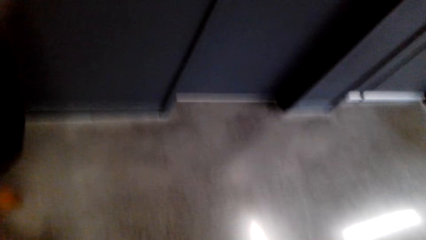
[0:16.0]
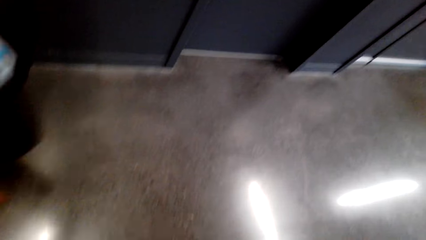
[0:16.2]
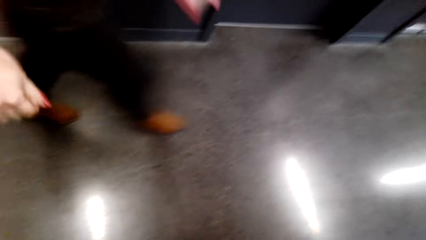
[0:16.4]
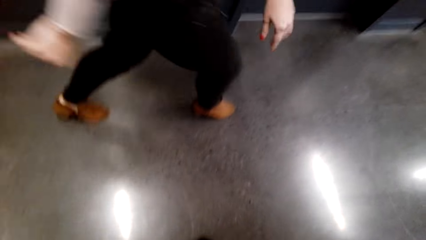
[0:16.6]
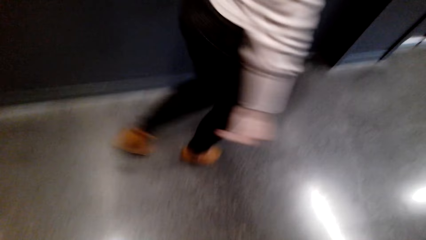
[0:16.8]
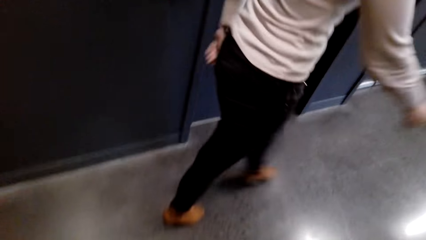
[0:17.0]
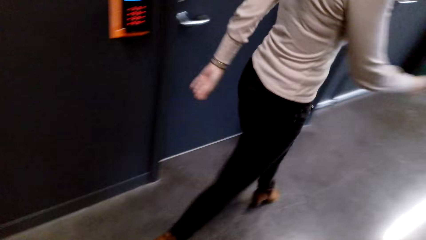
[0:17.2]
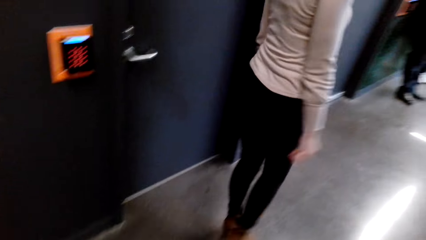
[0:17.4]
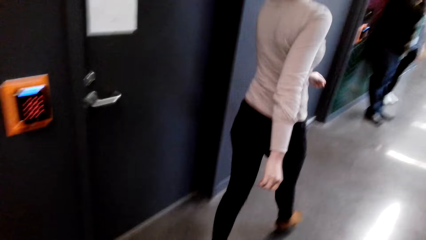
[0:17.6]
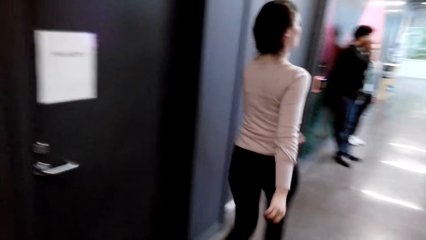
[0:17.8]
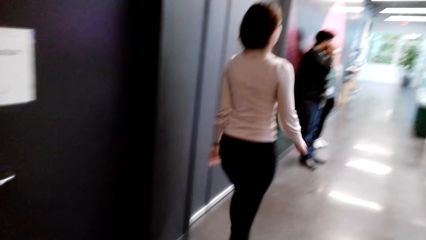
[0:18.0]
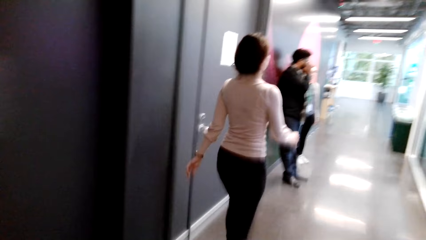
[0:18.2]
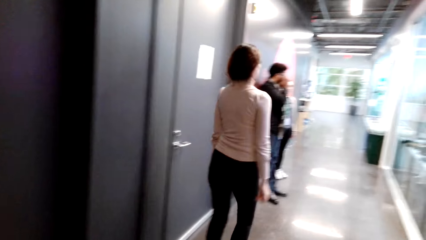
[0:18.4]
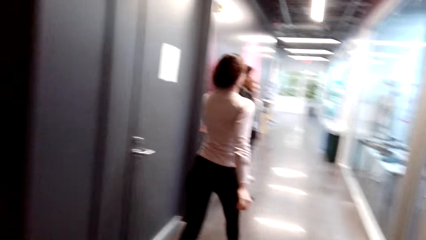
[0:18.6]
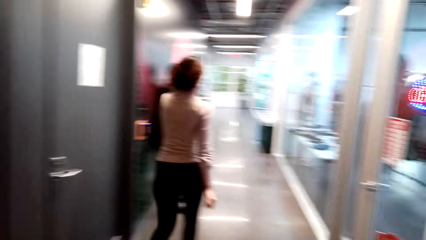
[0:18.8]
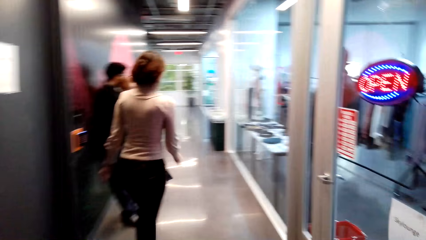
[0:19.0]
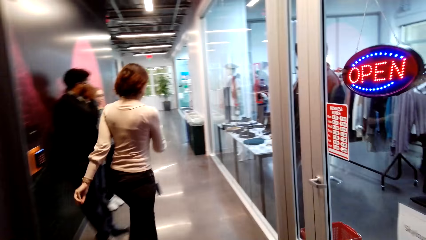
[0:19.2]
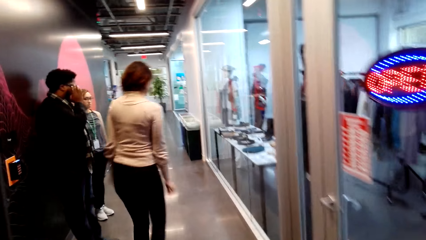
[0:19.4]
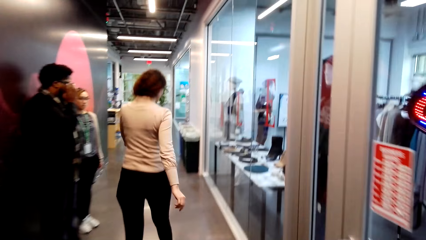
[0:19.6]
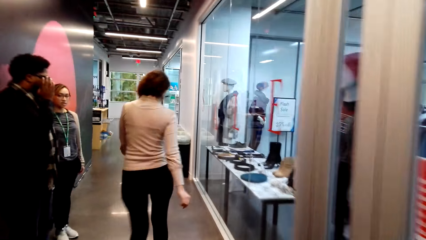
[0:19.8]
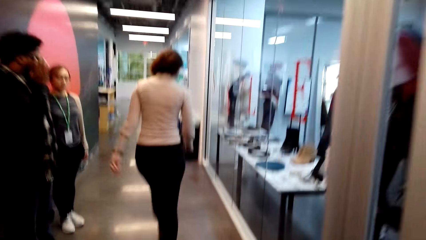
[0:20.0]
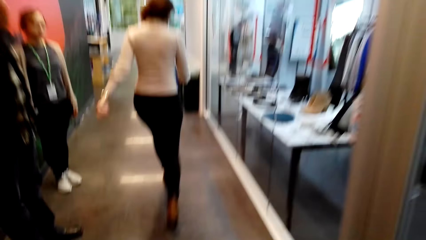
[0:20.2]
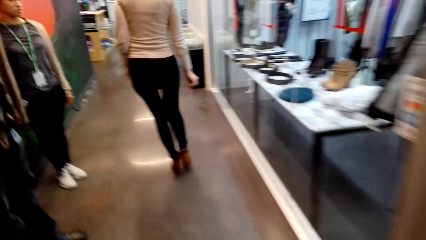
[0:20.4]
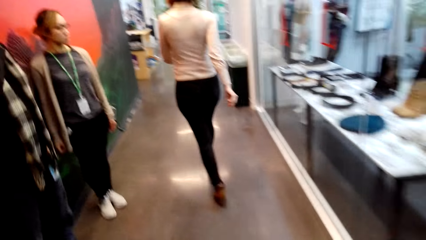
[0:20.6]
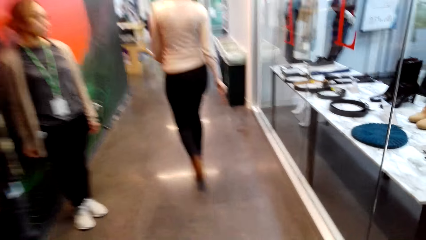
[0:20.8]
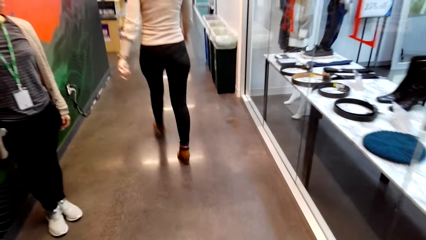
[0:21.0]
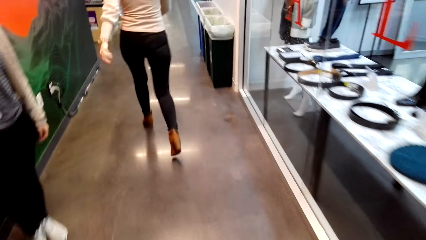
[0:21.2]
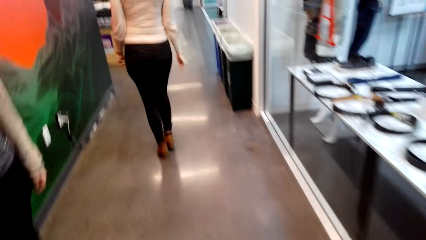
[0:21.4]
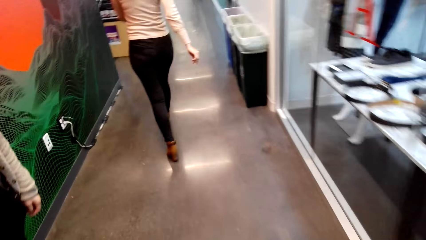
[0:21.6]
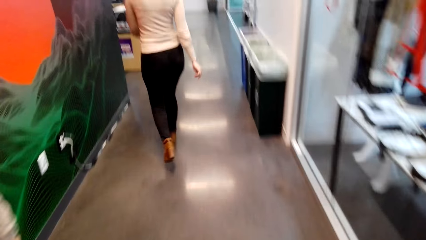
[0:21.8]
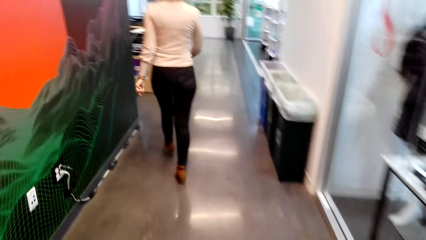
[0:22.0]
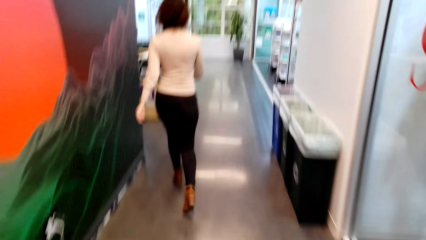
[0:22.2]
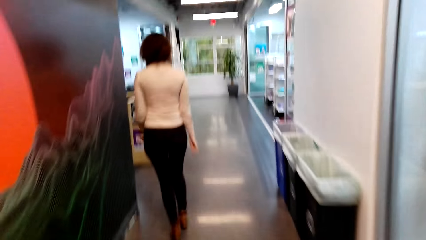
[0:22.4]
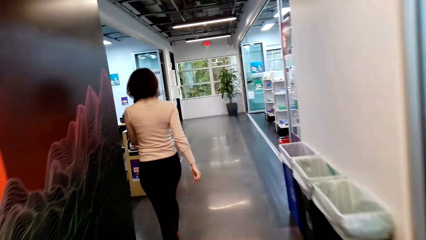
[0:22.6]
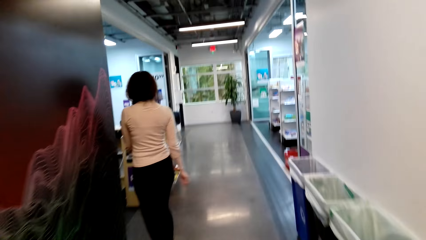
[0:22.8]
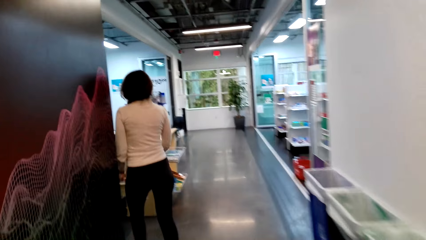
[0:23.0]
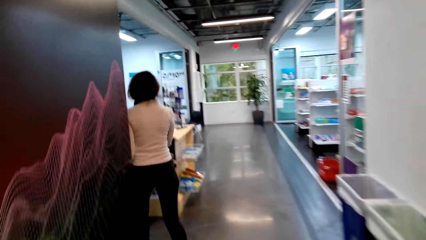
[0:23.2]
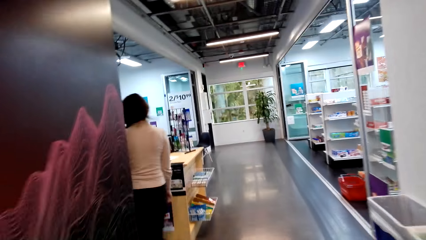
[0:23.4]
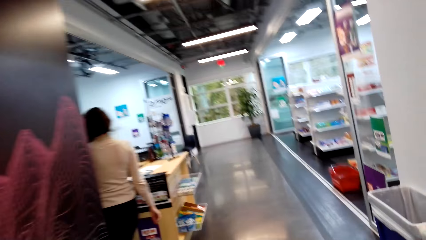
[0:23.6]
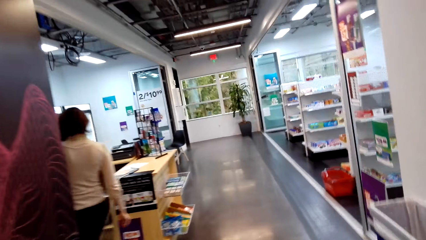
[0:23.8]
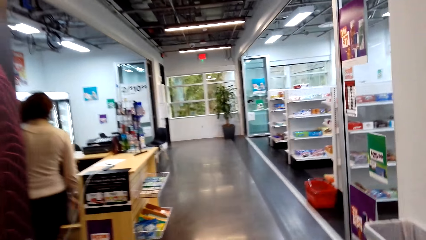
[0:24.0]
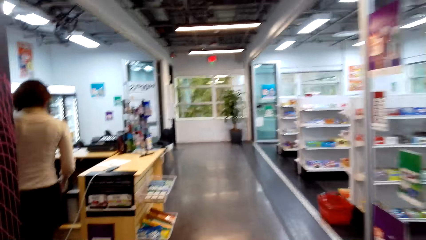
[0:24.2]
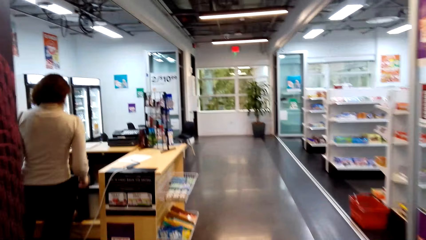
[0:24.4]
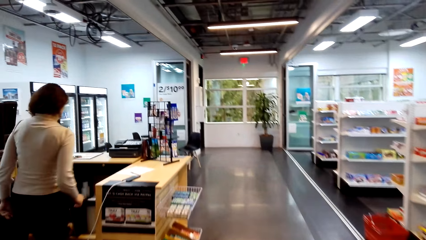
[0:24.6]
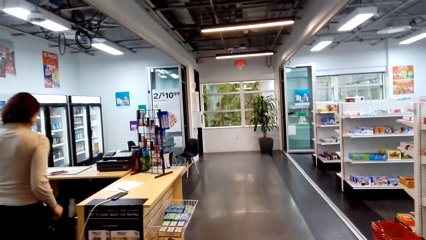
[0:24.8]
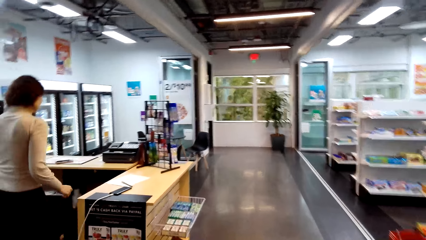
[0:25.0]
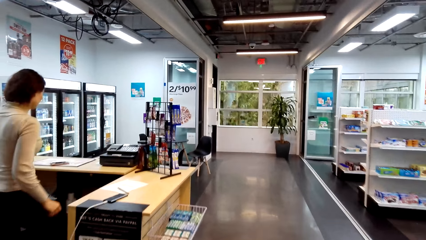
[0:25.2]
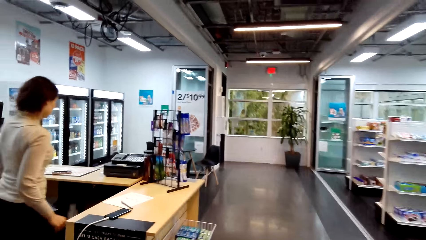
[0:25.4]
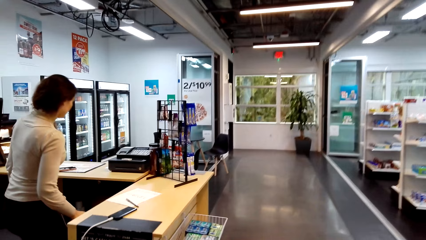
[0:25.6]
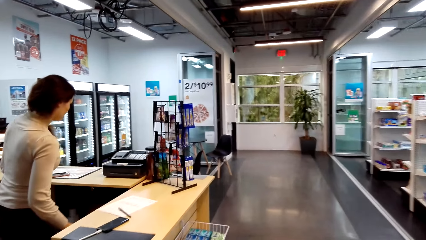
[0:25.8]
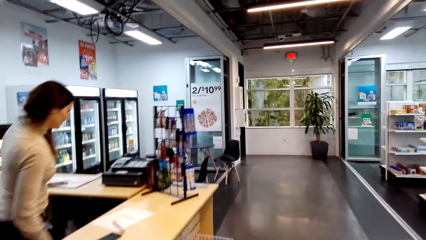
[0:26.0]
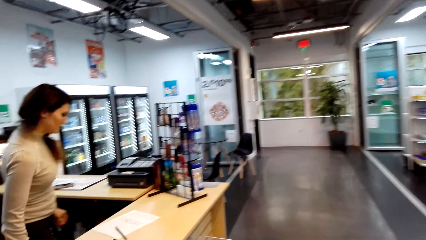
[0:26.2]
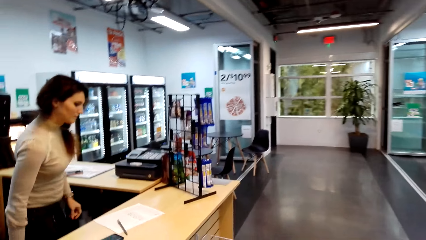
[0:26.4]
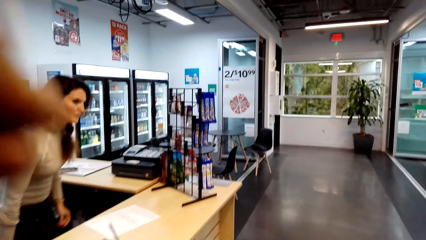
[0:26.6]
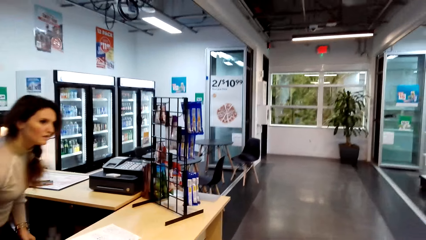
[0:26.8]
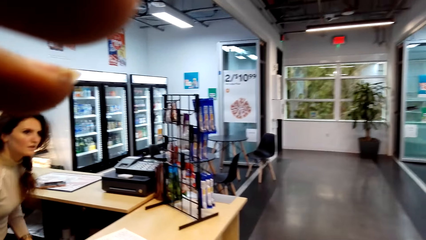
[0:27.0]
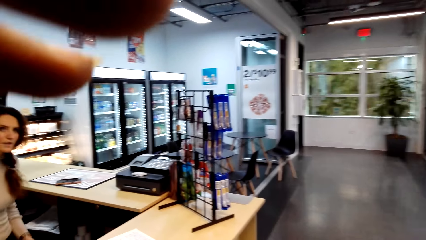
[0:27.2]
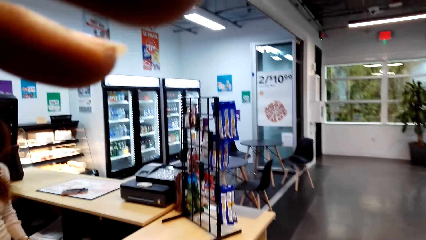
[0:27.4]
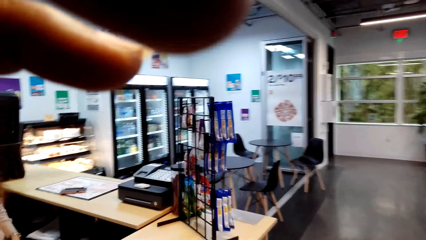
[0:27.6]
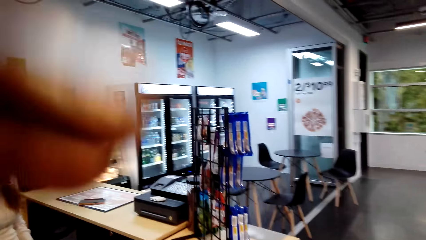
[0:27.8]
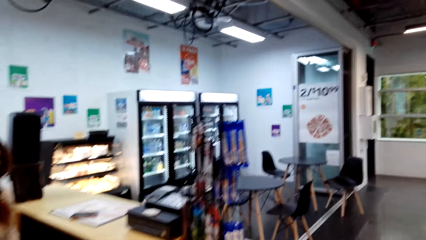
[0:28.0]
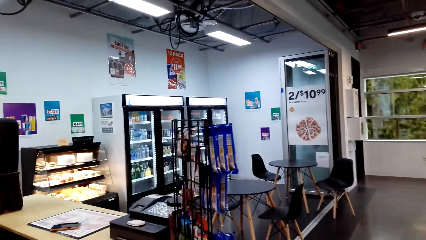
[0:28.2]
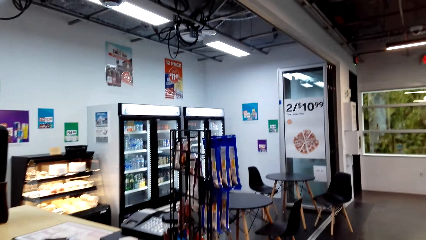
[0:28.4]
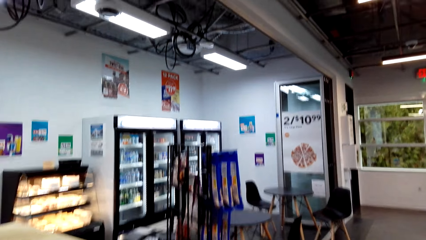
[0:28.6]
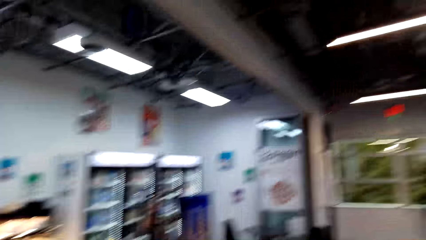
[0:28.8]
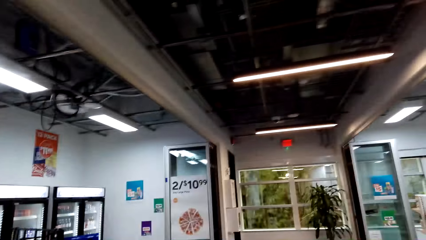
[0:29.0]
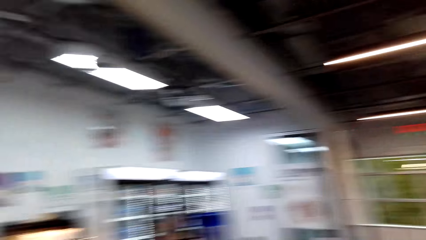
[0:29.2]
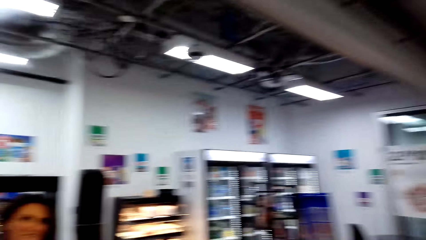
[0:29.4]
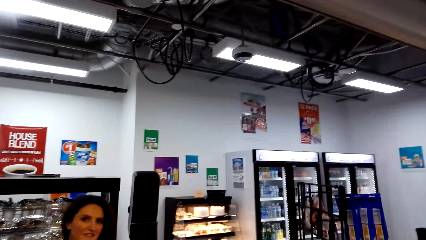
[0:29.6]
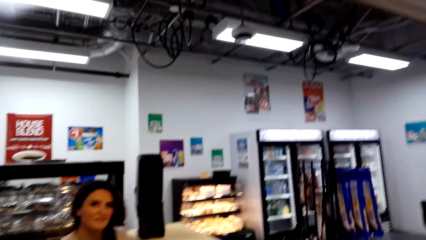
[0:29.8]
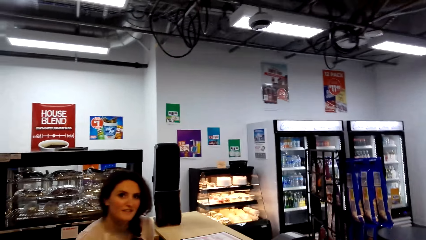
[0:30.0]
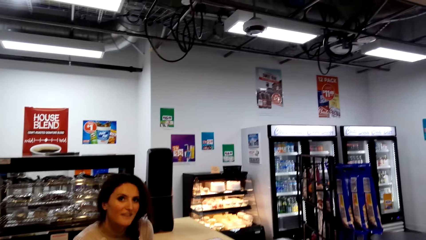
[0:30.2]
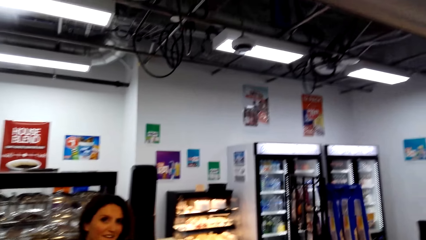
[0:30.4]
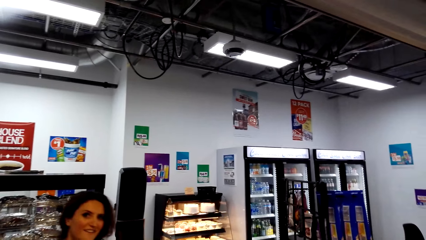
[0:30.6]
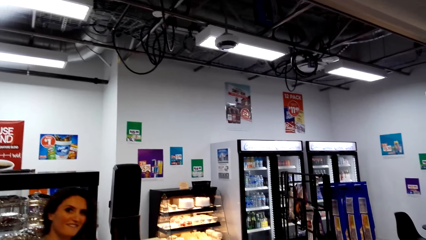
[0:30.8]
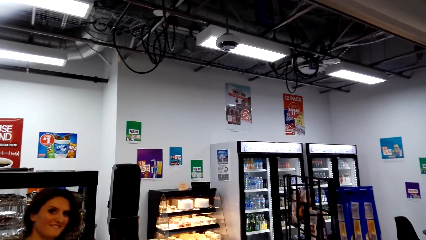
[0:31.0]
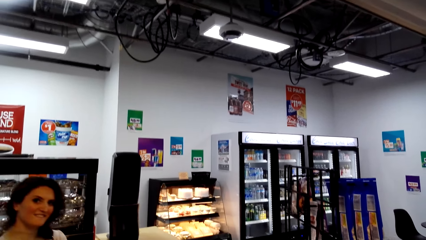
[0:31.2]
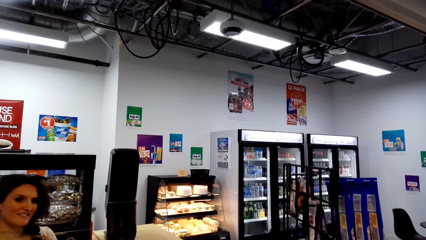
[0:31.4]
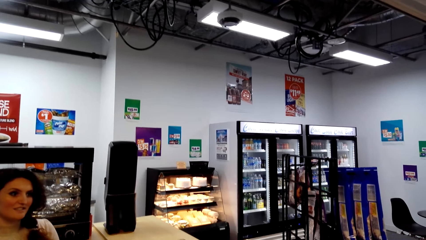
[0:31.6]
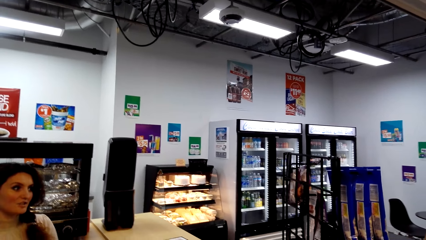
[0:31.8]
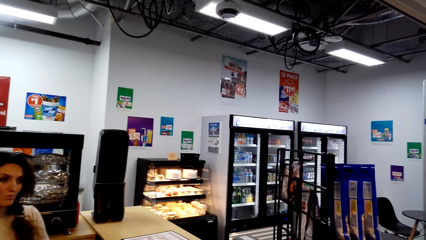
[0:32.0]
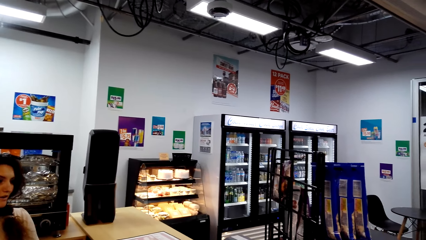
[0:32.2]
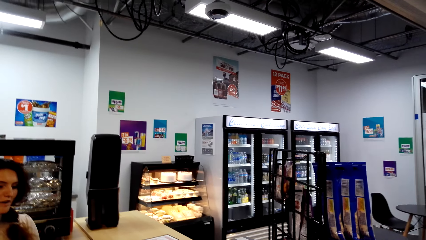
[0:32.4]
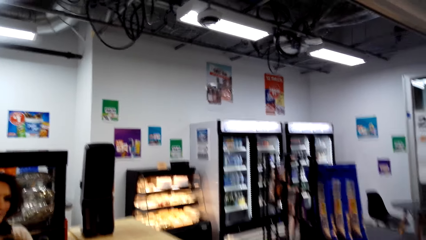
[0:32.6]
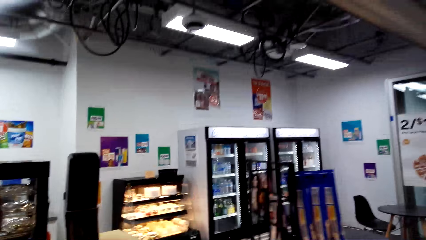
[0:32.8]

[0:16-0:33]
A cashier walks. The camera wearer walks around. He moves his left hand. The cashier sits. The camera wearer holds his camera. The cashier talks.
